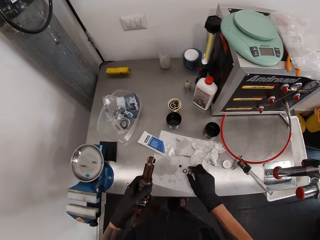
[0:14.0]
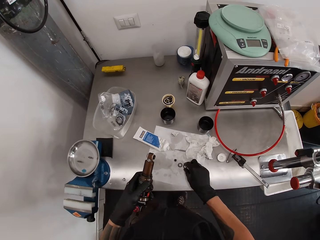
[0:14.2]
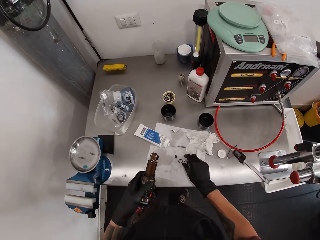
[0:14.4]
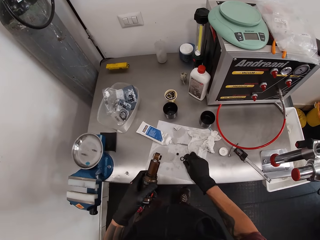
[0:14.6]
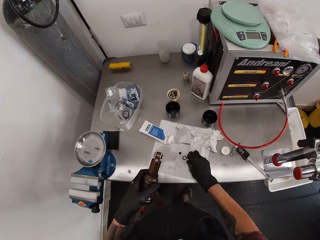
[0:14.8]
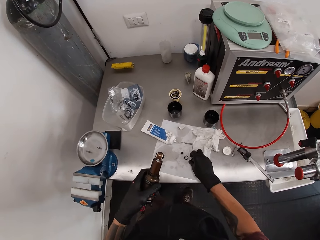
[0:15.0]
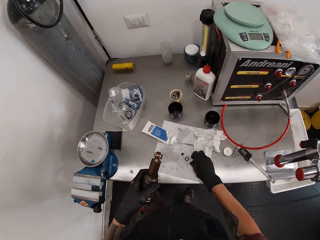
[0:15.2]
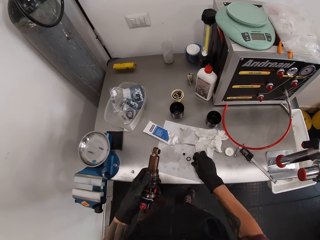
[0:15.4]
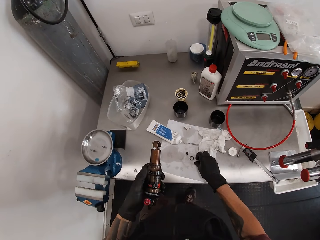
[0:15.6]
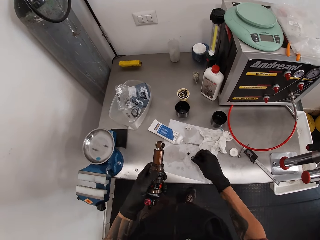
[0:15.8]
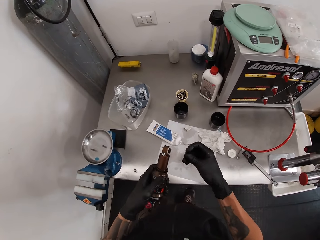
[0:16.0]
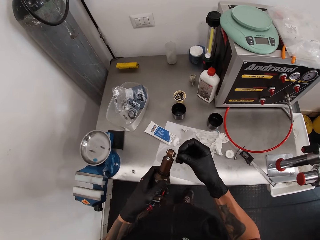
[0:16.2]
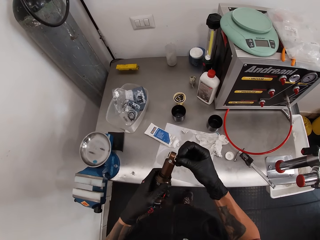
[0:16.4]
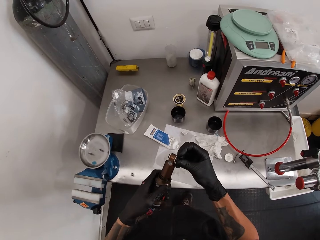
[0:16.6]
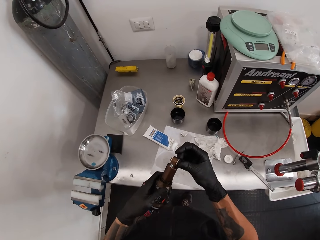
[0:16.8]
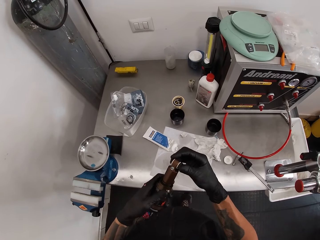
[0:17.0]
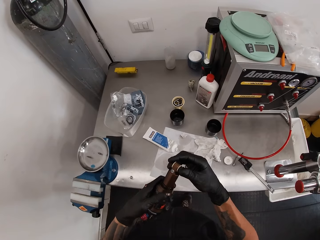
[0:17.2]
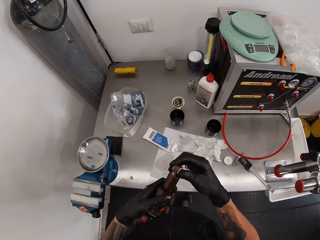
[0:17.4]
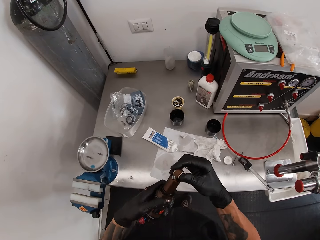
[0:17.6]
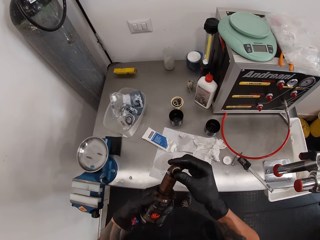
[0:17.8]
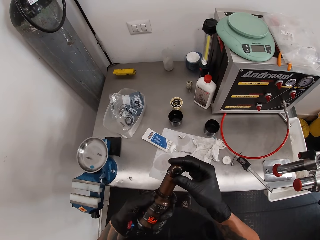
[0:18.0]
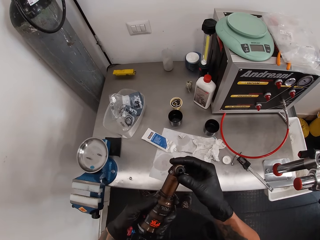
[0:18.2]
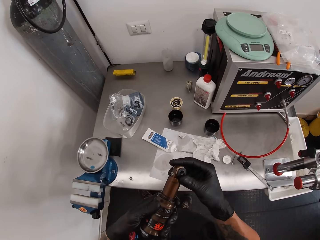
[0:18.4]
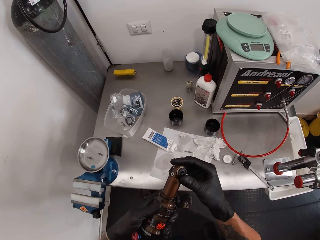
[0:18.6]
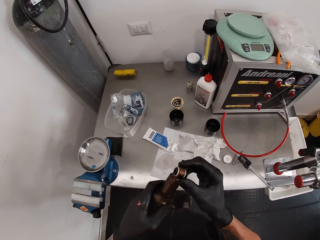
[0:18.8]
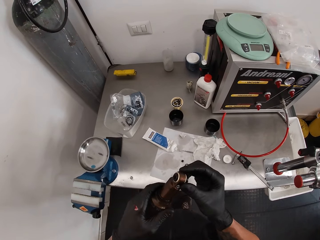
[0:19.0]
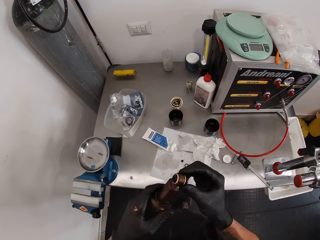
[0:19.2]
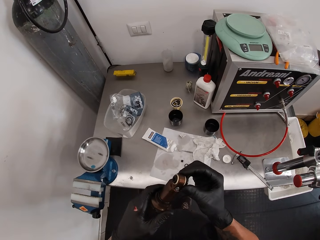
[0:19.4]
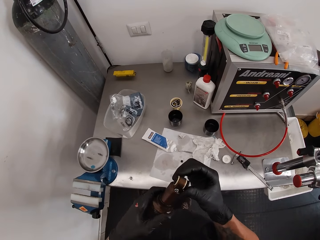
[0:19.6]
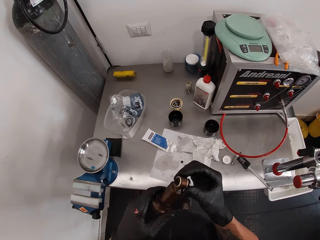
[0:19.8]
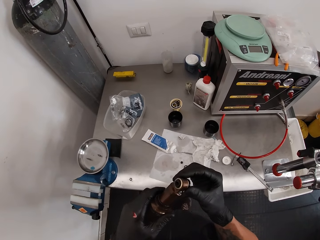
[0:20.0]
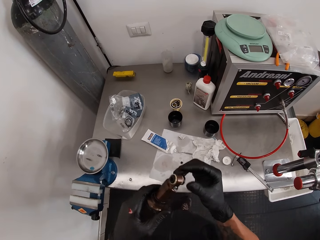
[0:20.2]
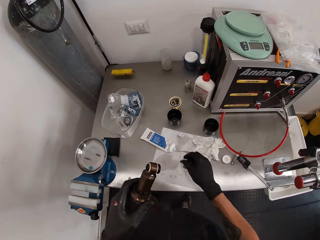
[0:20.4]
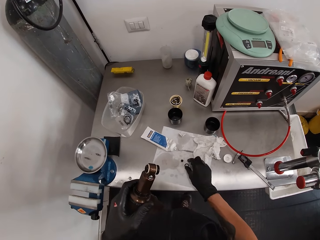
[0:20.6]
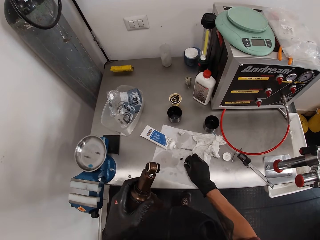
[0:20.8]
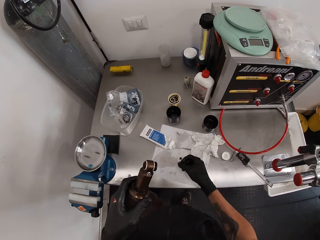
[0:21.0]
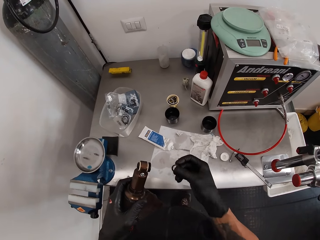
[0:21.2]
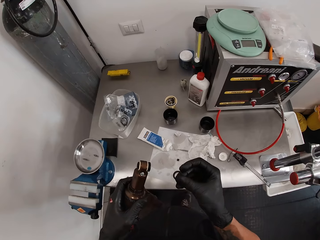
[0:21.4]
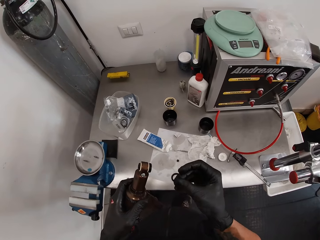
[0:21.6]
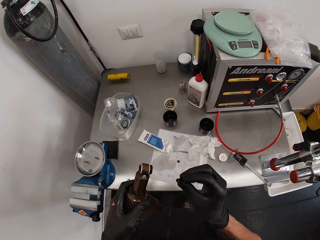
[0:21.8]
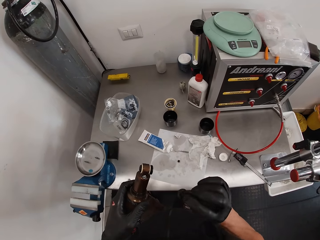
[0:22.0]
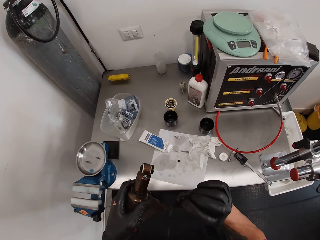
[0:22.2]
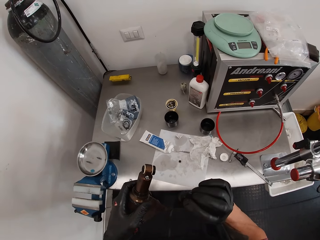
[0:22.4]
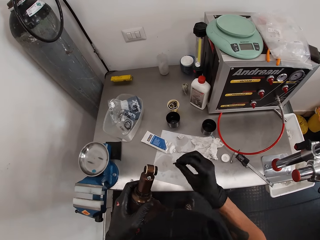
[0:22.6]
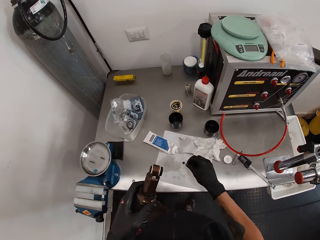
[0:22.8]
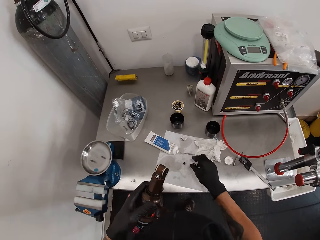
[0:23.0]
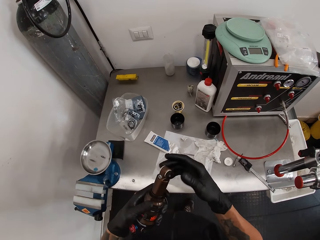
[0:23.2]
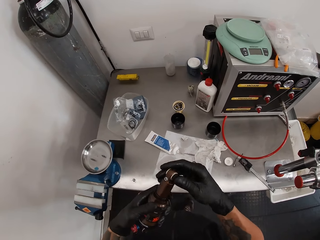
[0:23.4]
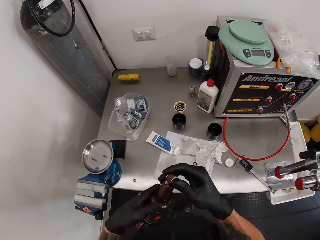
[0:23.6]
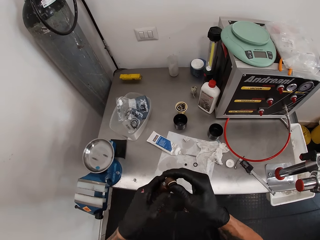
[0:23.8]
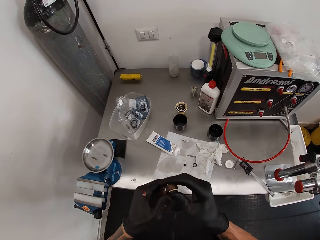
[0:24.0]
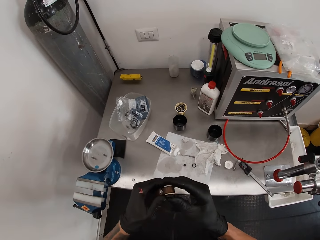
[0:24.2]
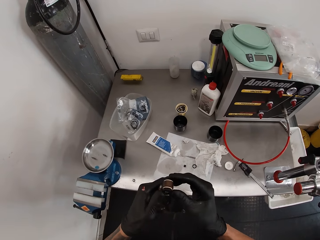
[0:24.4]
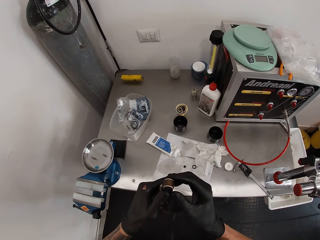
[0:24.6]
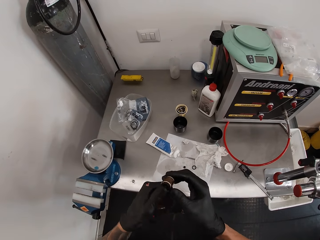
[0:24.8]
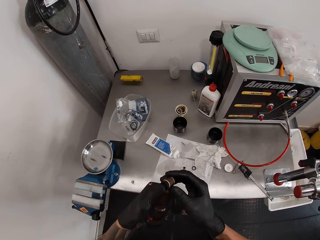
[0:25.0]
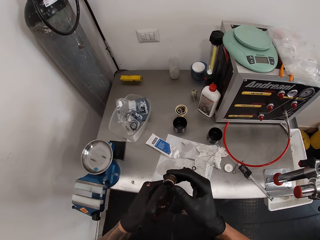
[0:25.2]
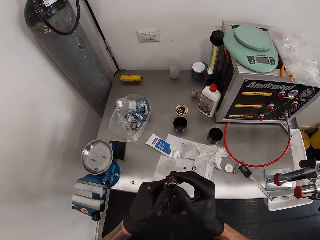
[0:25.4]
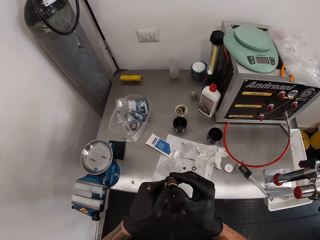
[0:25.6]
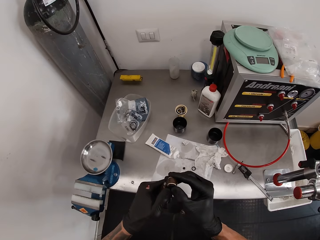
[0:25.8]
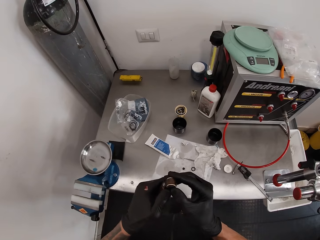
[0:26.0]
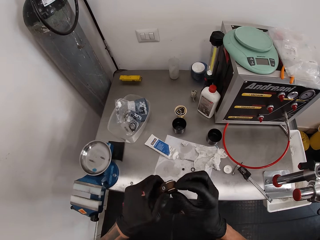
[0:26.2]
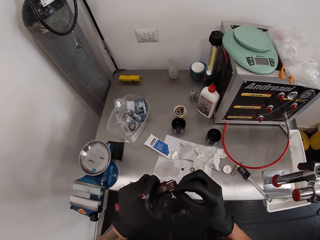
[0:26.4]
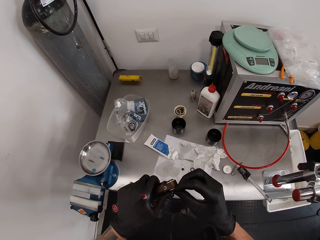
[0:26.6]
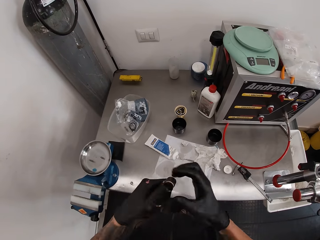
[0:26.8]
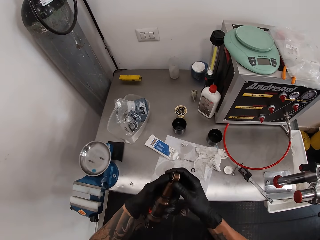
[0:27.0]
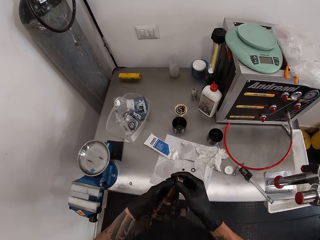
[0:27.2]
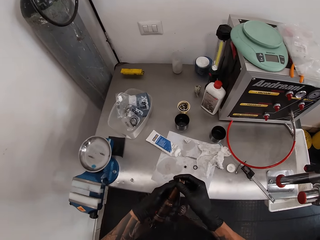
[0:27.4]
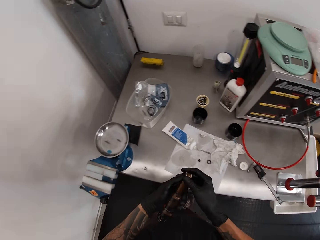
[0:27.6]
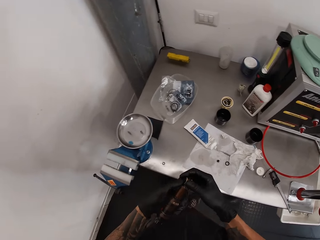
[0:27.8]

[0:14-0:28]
The camera wearer puts down the rubber band. He picks up the washer on the paper on the workshop table with his right hand. He fits the washer in his right hand on the fox float or cordless ratchet in his left hand. He looks at the cordless ratchet. He picks up the washer on the paper on the workshop table with his right hand. He drops the washer in his right hand in a container on the workshop table. He checks the fox float with both hands. He touches the cordless ratchet.

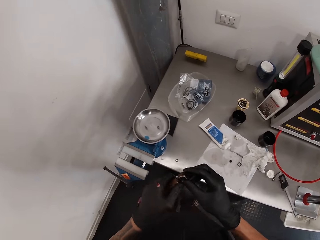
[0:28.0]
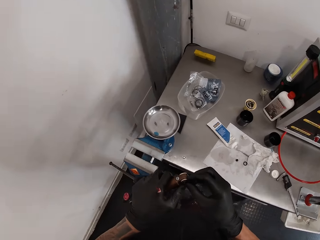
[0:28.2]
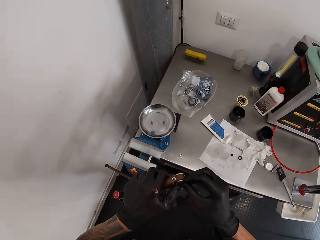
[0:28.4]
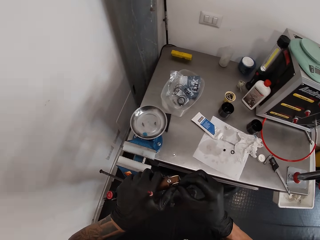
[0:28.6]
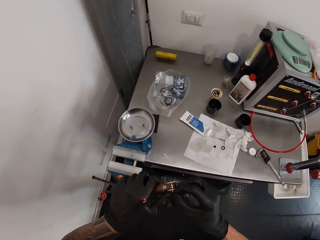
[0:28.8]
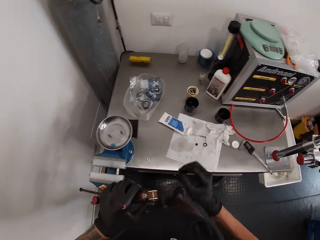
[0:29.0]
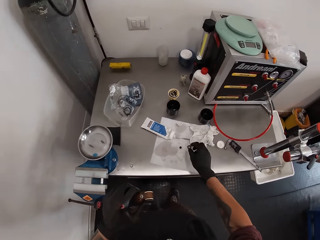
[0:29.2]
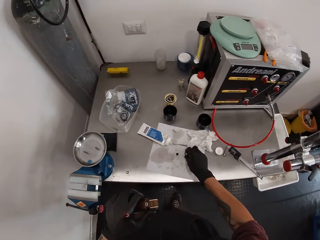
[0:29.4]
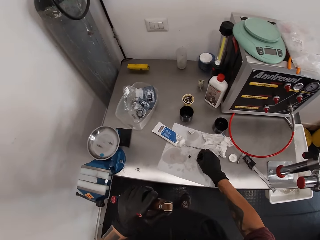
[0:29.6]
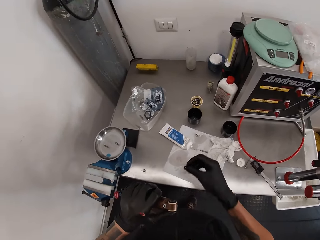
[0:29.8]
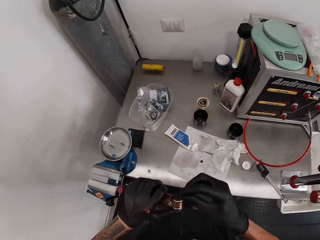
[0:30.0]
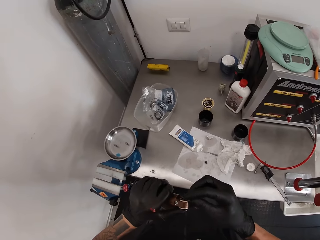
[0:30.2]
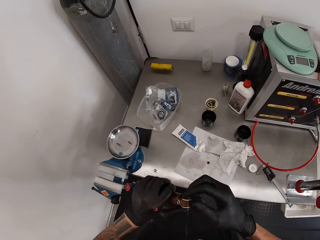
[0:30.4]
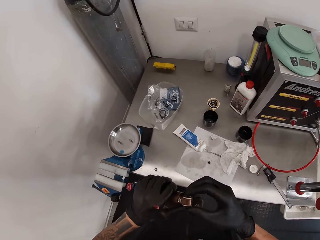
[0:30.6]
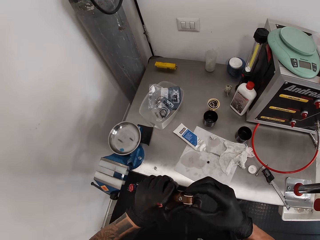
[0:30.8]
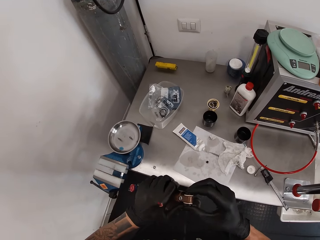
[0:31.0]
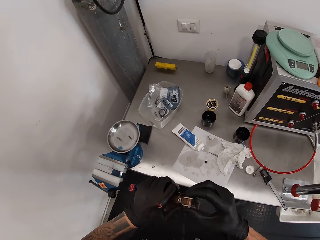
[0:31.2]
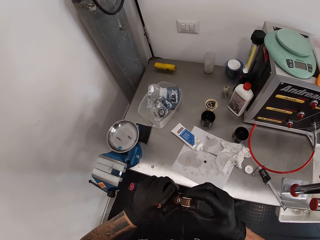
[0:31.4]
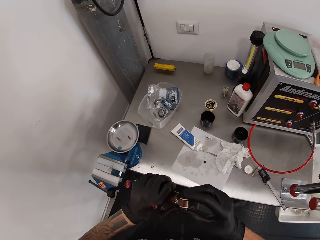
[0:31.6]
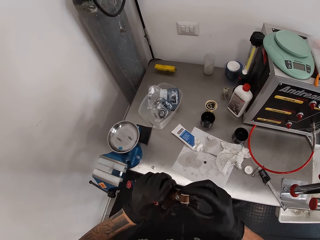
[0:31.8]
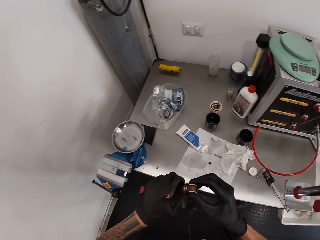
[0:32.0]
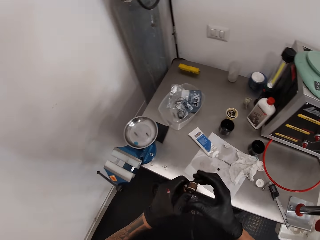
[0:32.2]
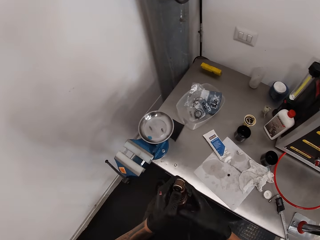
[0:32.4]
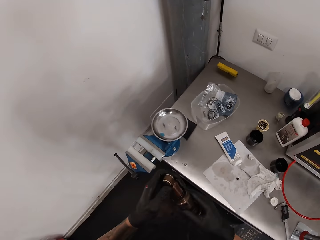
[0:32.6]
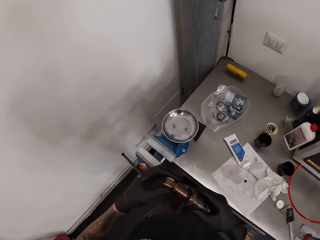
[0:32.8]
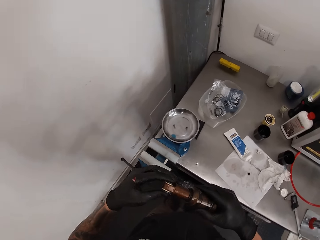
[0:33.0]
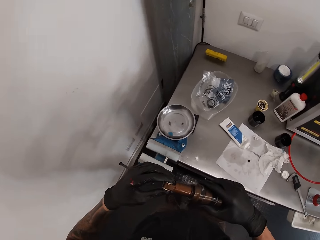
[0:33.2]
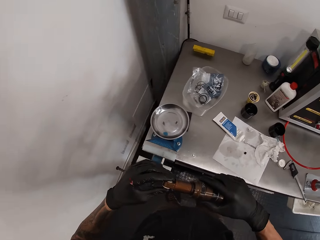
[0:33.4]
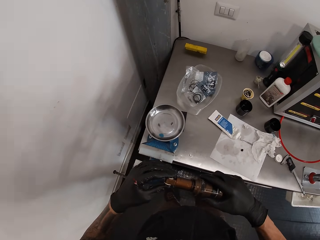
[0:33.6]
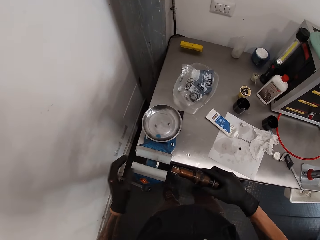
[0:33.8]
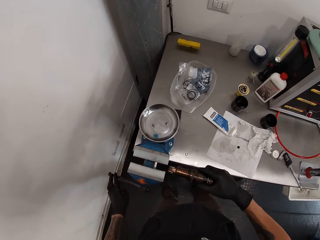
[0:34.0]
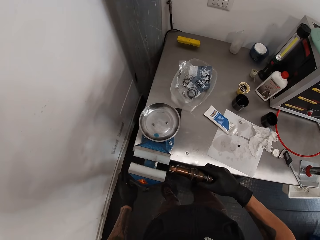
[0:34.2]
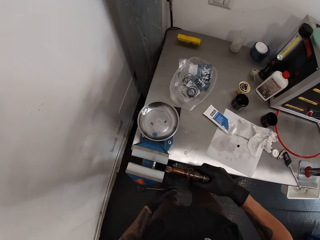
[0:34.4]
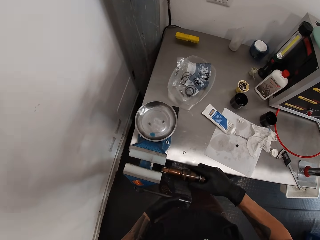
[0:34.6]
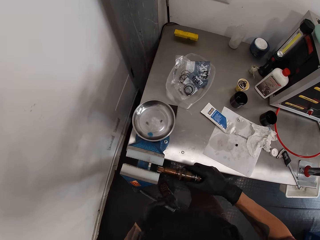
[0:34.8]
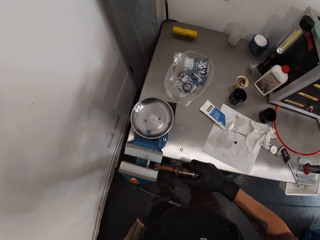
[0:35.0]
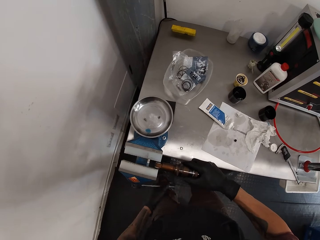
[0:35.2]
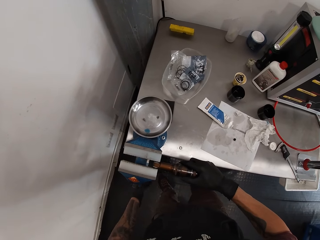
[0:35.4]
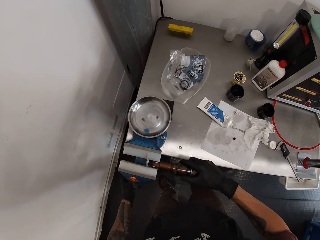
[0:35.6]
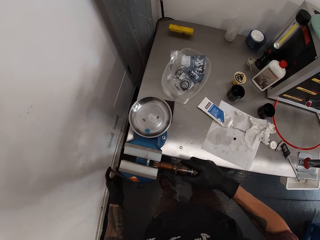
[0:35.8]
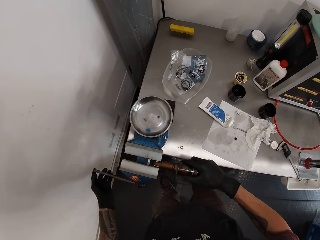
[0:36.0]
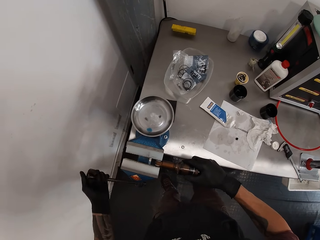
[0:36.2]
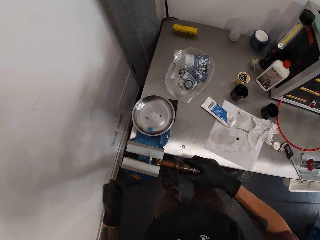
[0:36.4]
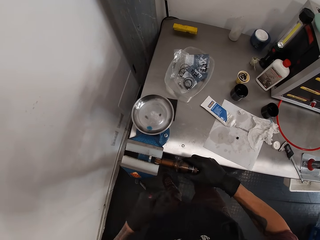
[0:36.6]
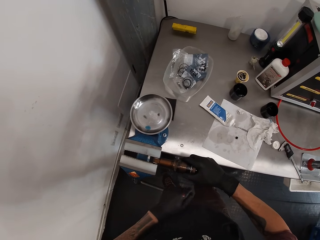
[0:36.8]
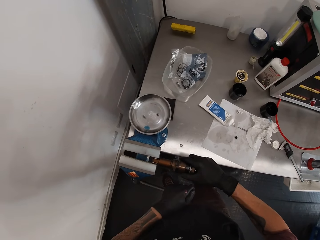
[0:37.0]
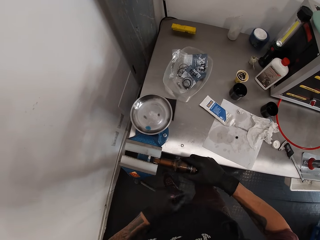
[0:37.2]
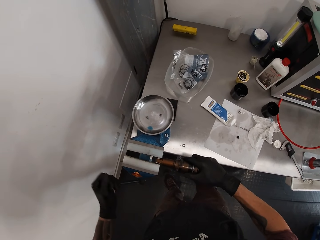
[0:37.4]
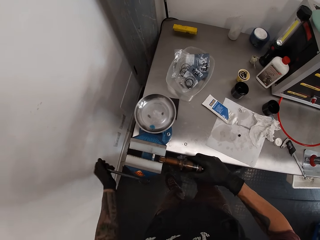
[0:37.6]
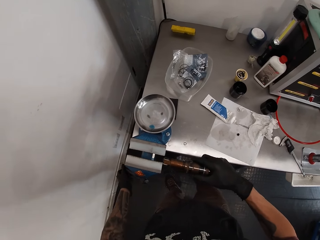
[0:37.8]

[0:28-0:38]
The camera wearer picks up the washer on the paper on the workshop table with his right hand. He fits the washer in his right hand on the fox float in his left hand. He passes the fox float to his right hand. He opens a bench vice on the workshop table with his left hand. He puts the fox float in his right hand in the bench vice. He turns the bench vice handle with his left hand.
